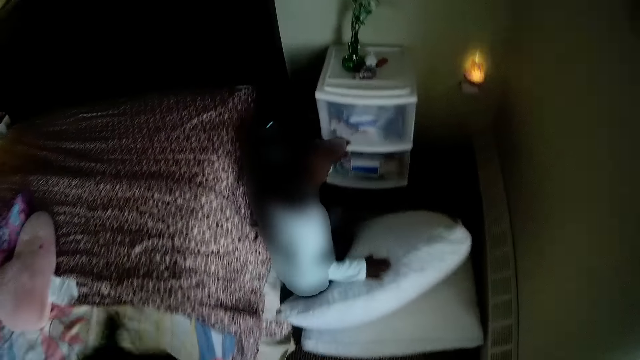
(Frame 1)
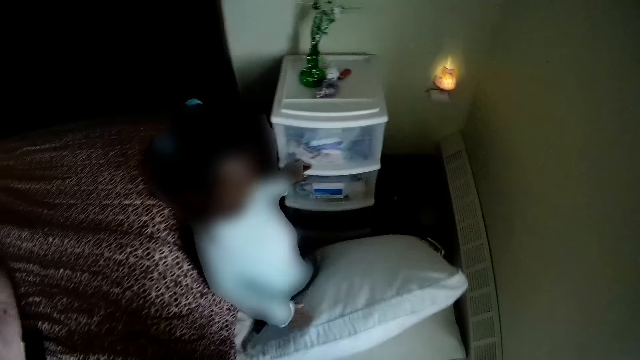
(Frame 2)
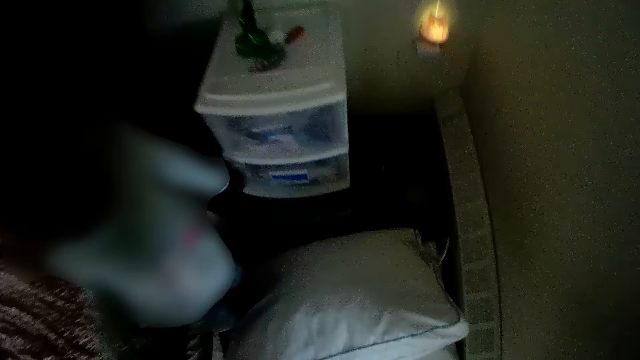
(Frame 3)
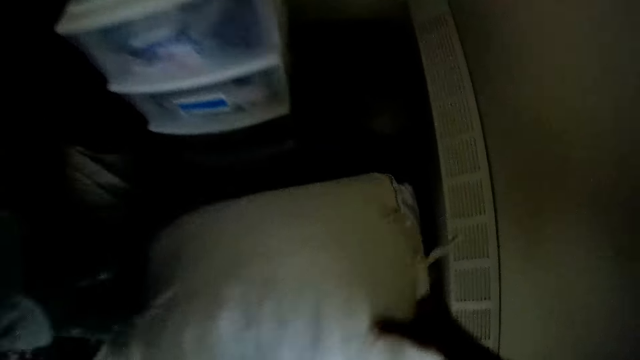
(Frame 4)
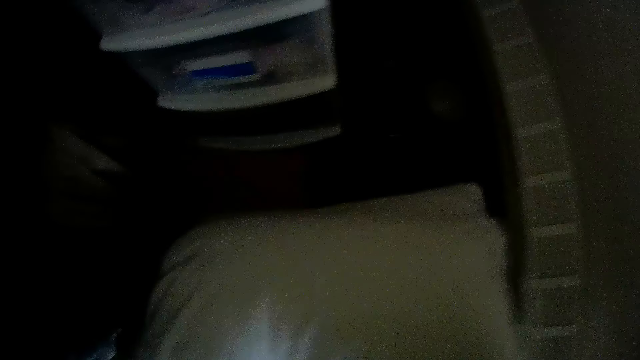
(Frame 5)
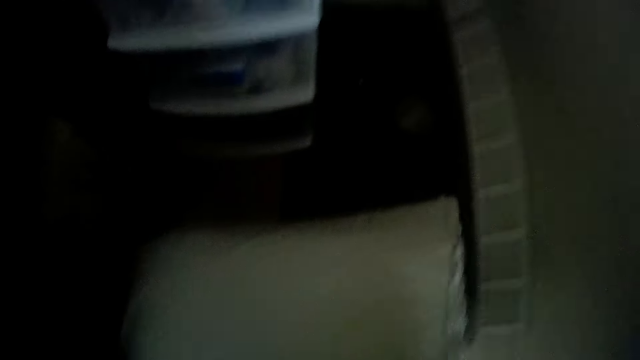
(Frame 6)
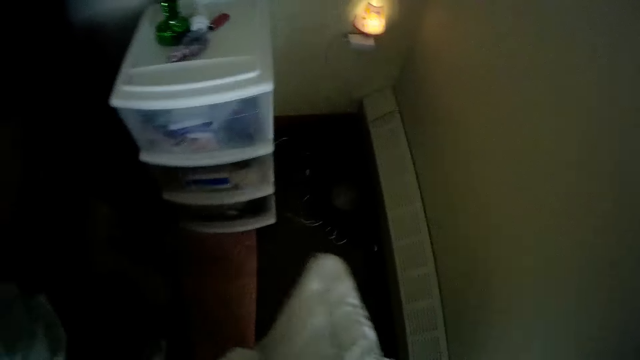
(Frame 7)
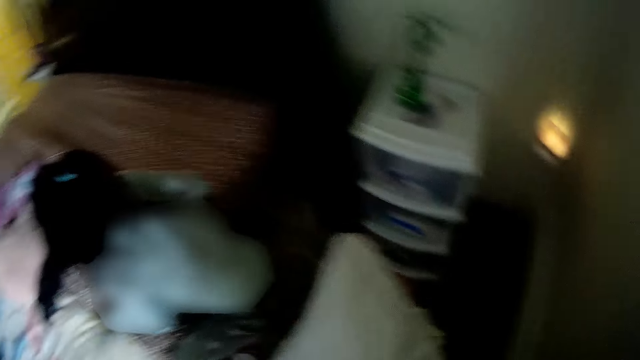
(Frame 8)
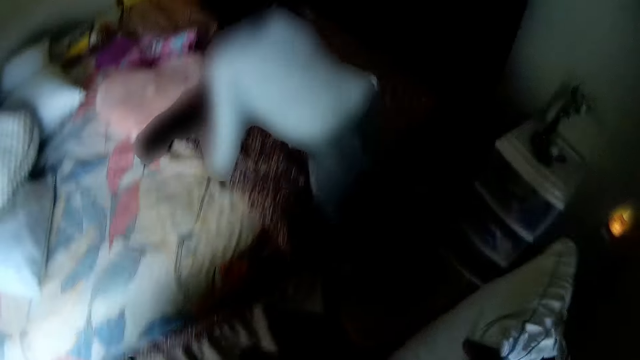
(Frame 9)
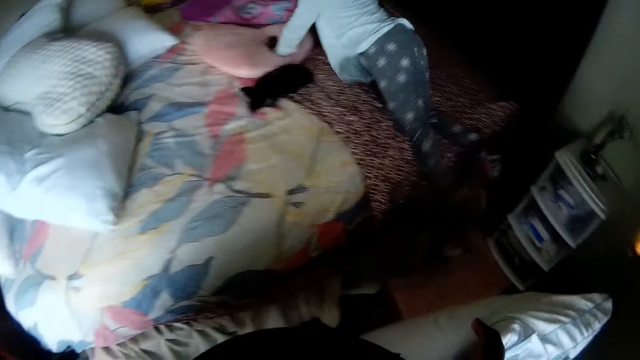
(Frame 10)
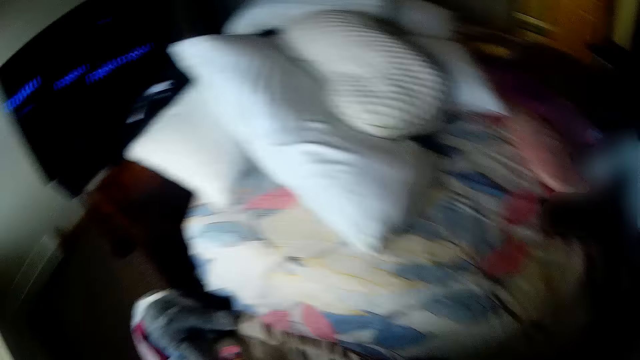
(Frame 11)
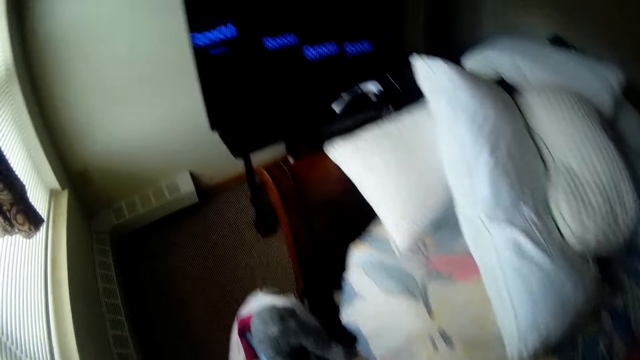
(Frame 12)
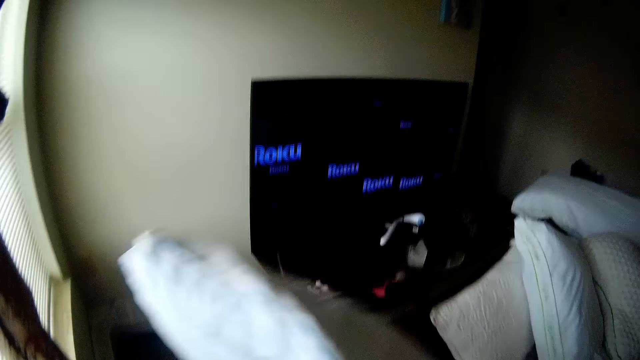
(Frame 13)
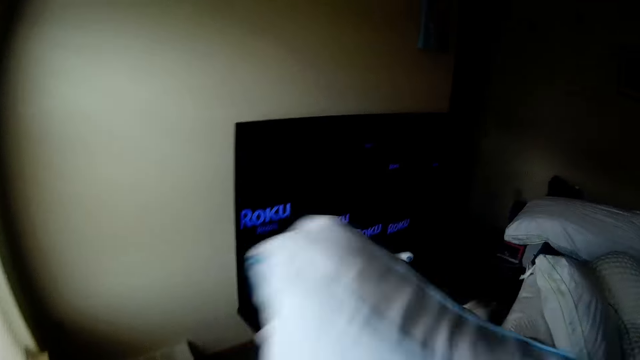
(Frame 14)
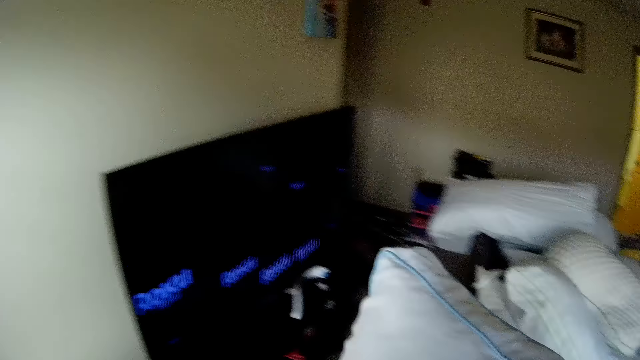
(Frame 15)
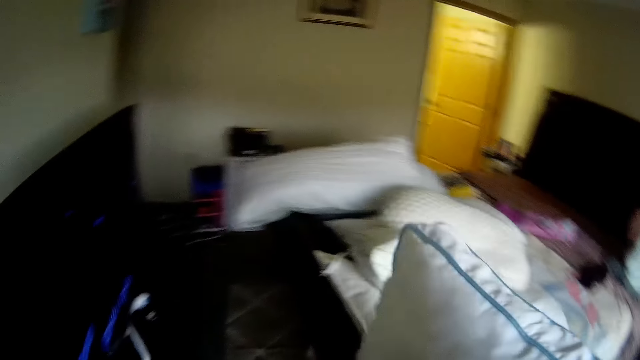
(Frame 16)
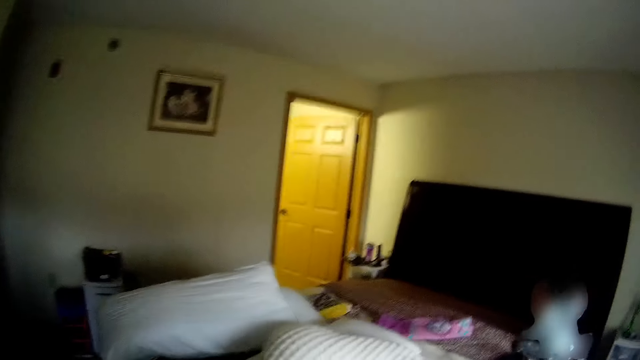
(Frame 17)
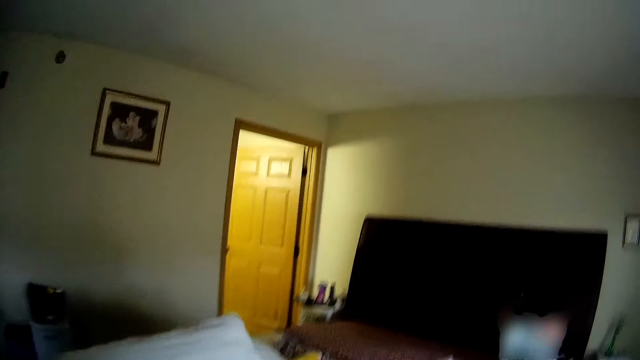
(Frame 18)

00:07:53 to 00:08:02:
The camera wearer picks up two pillows on the ground with her right hand. She puts the pillow on the ground.

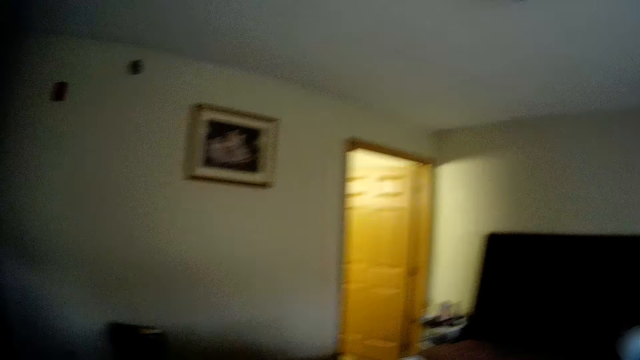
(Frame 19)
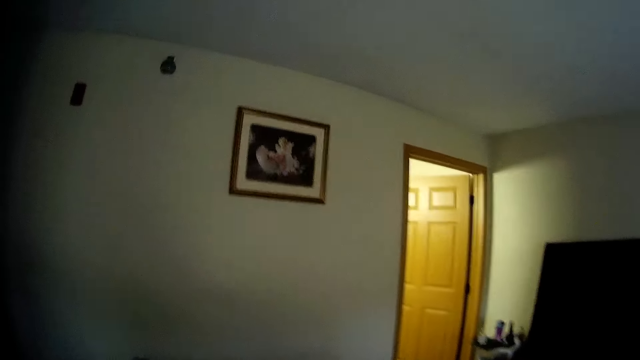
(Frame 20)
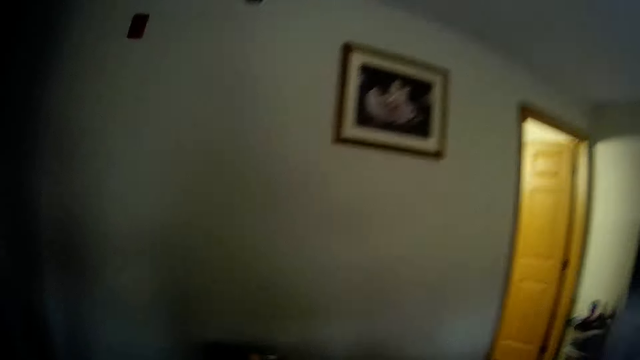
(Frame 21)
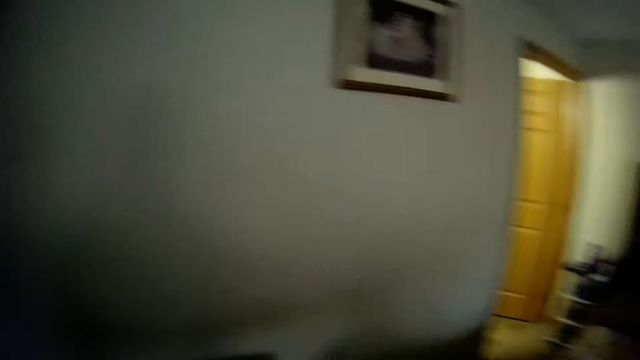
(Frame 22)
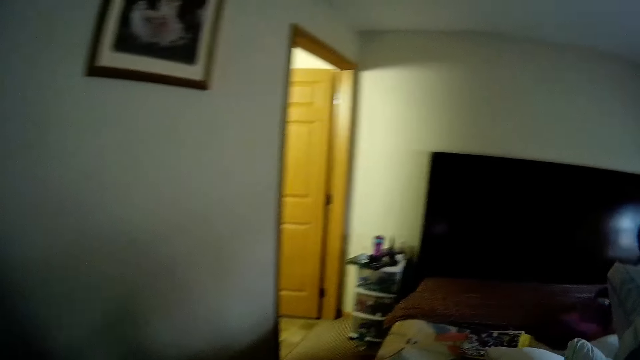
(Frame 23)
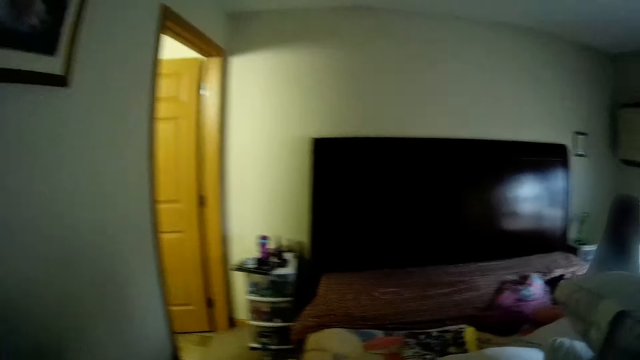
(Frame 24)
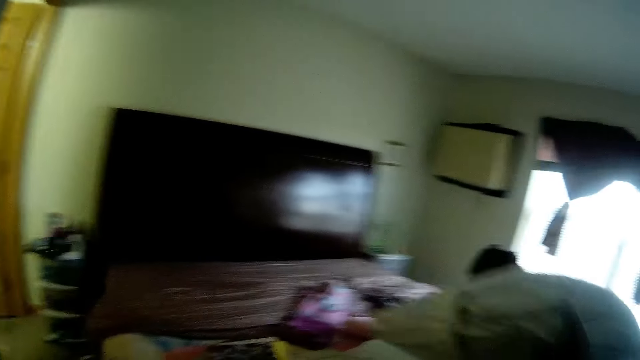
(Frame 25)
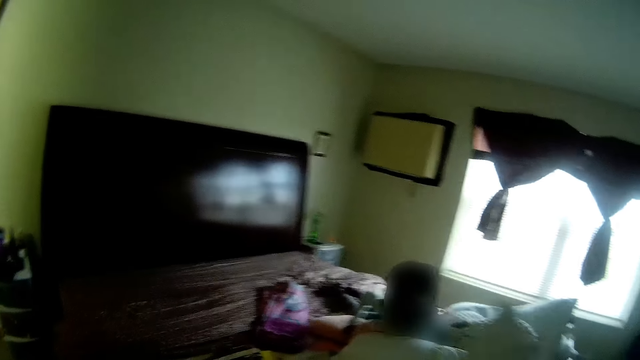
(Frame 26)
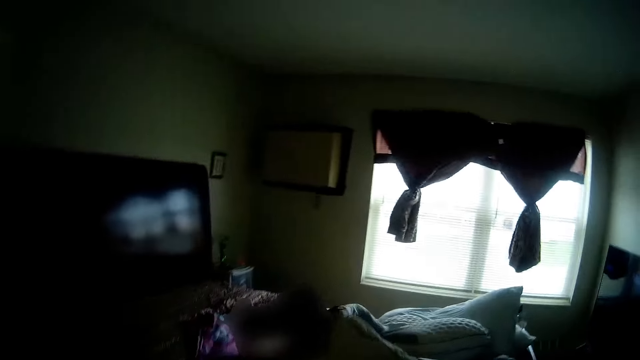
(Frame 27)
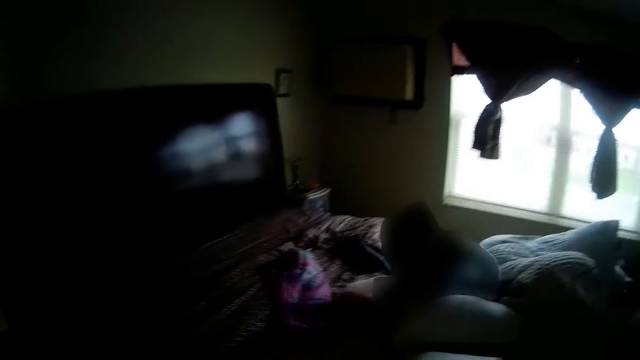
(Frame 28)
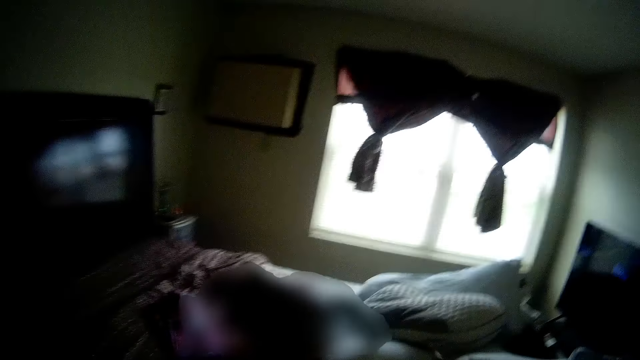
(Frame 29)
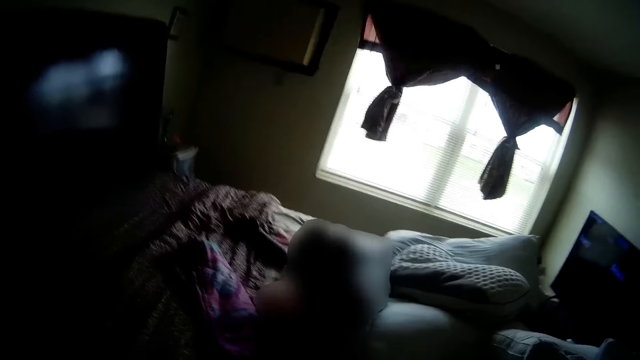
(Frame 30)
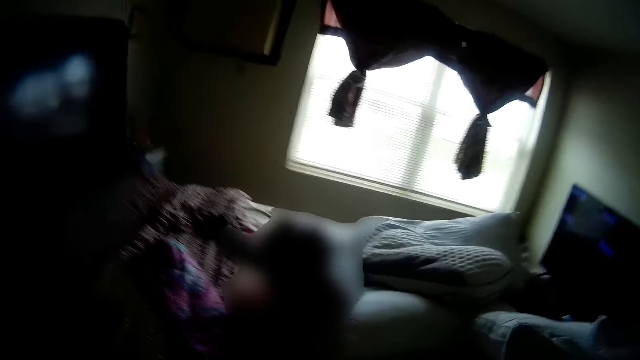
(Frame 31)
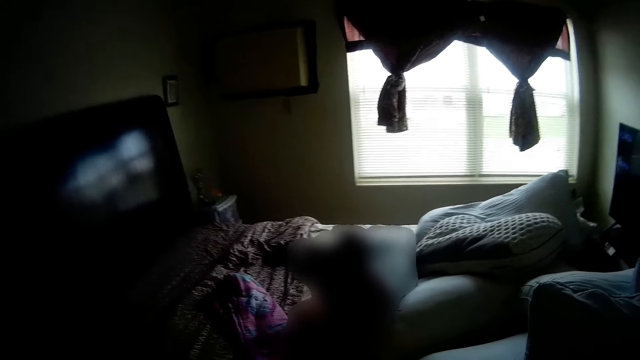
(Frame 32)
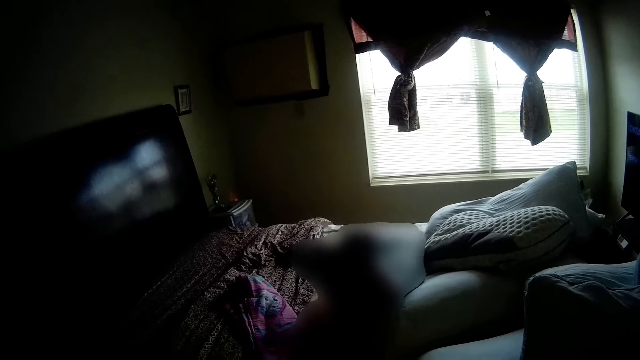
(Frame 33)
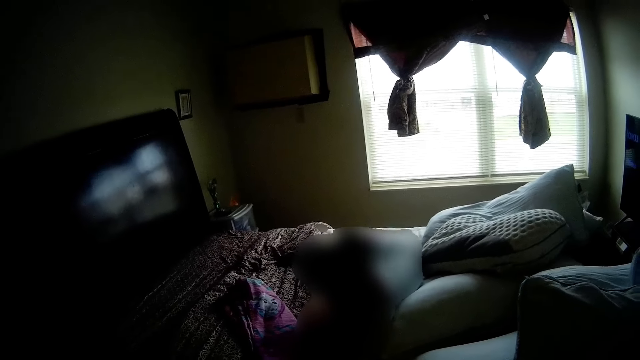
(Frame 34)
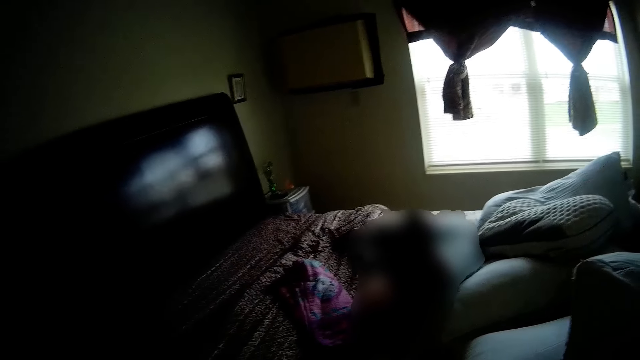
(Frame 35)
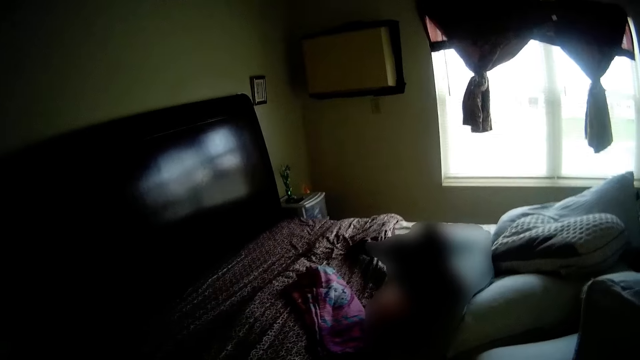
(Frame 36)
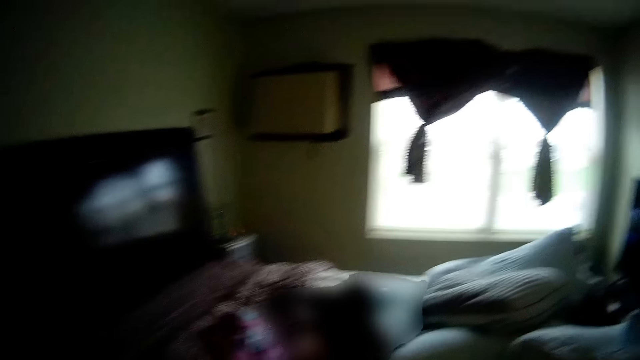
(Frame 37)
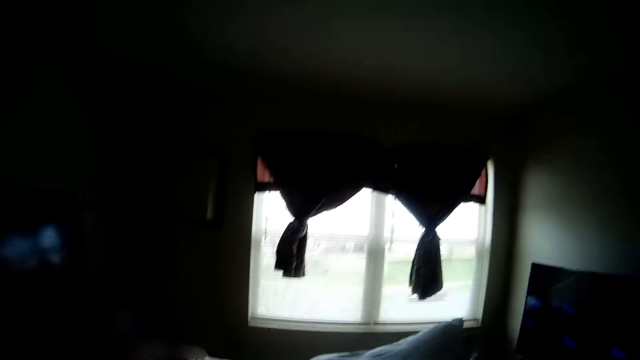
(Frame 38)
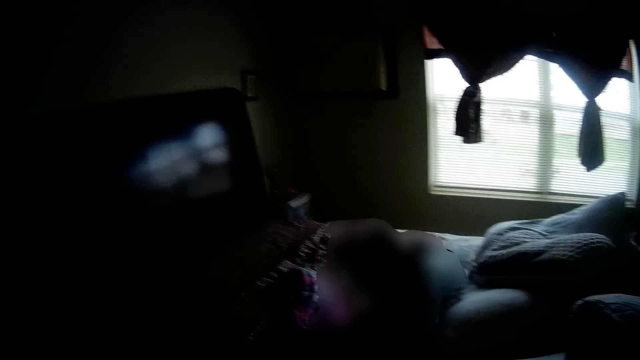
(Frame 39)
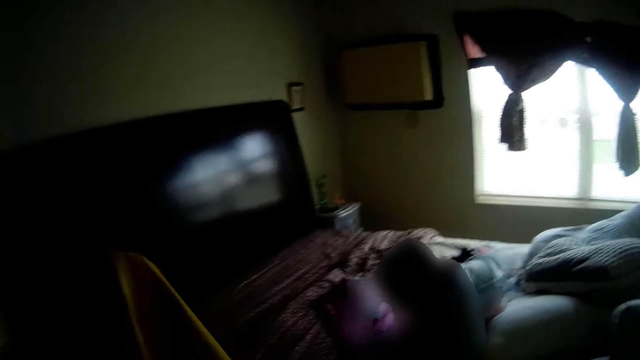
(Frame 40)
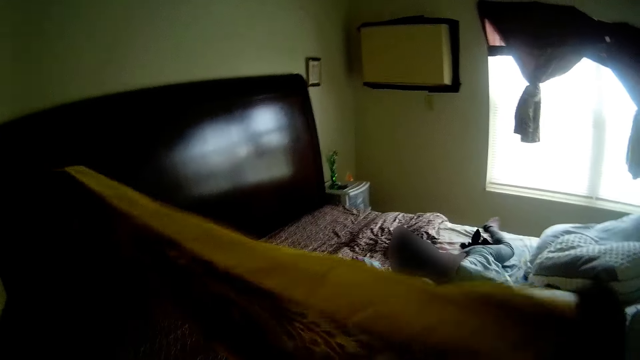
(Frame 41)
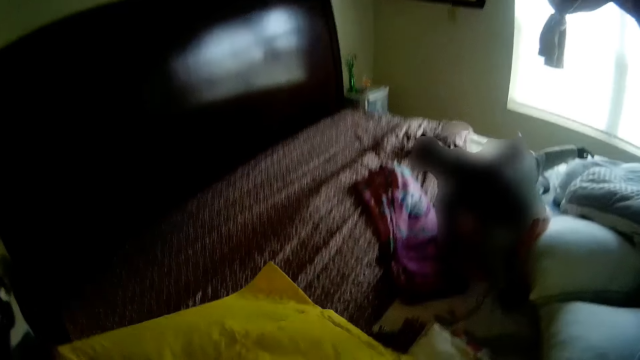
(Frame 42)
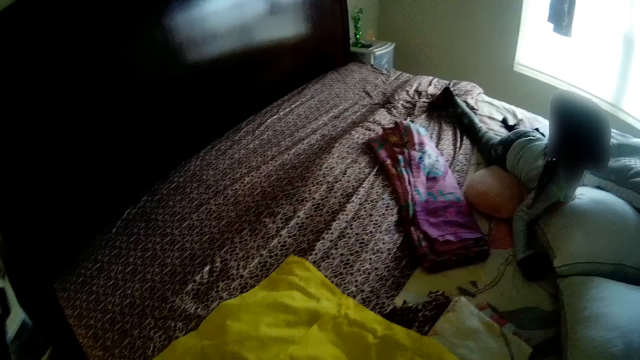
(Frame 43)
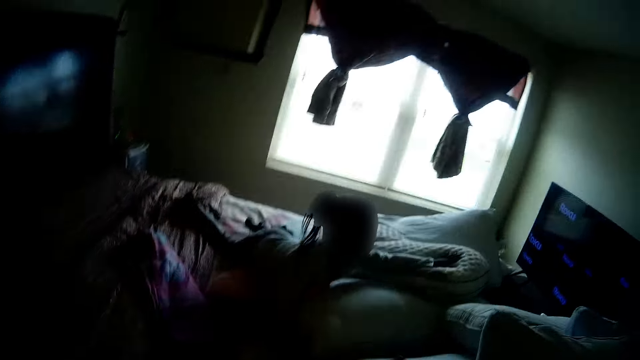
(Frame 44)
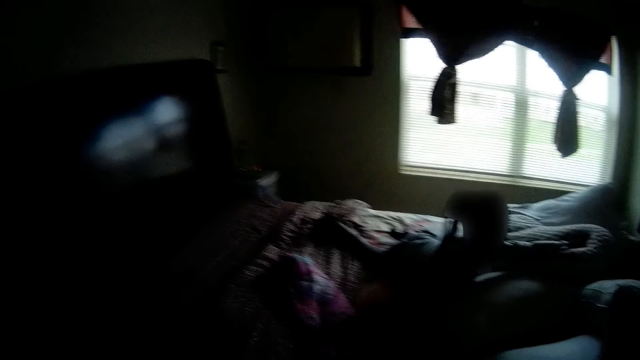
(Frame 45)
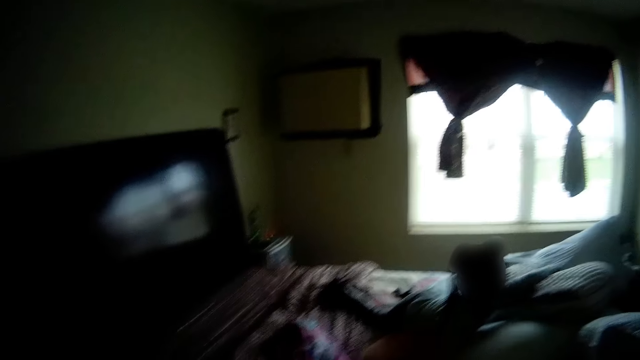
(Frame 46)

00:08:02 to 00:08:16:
The camera wearer walks in the room. She touches the pillow. She converses with the baby. She carries a yellow pillowcase on the bed with her left hand. She touches the pillow.
